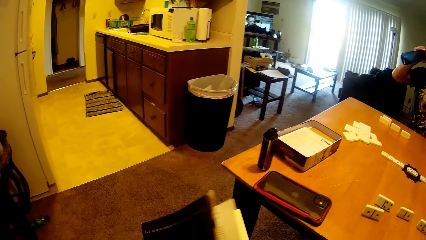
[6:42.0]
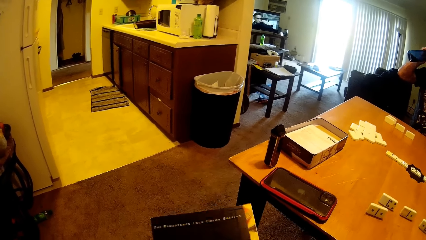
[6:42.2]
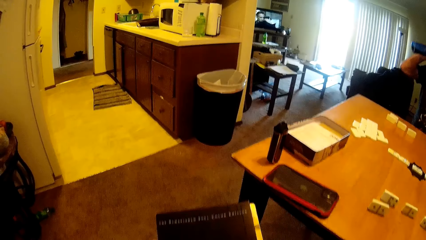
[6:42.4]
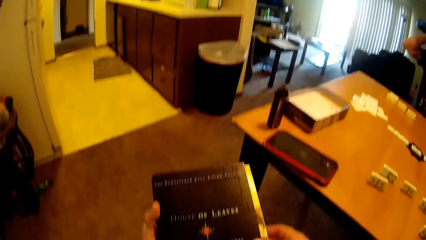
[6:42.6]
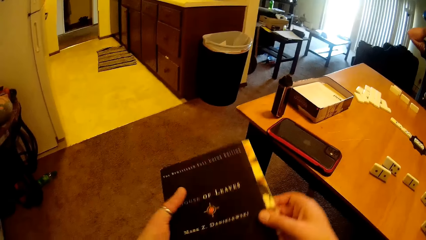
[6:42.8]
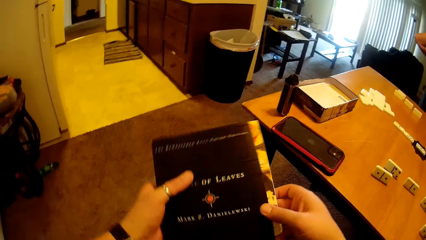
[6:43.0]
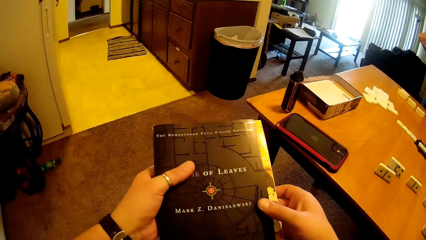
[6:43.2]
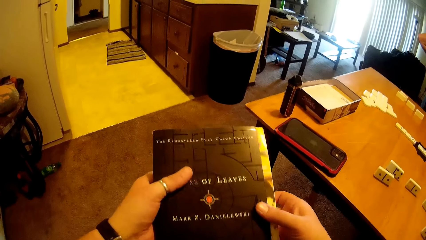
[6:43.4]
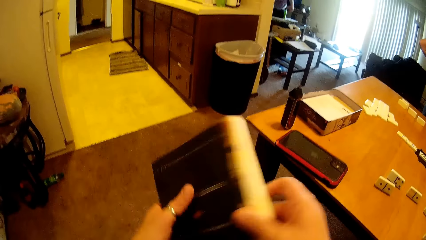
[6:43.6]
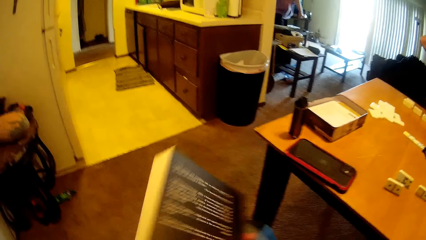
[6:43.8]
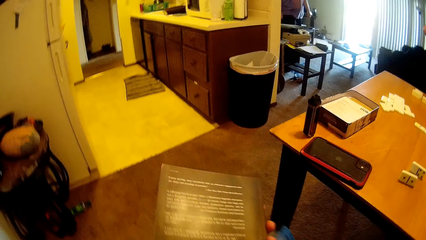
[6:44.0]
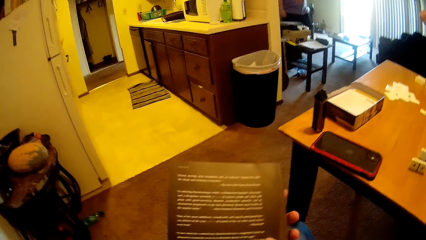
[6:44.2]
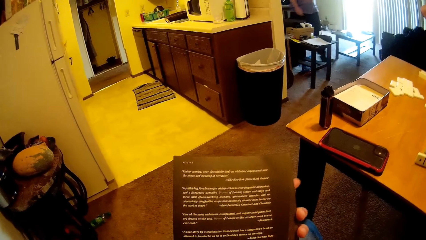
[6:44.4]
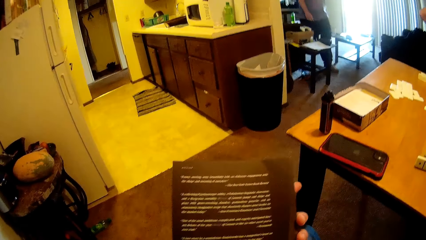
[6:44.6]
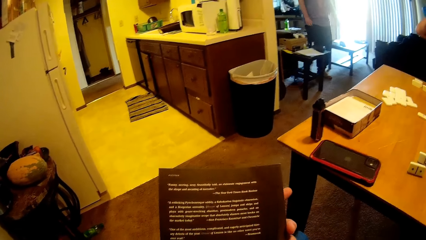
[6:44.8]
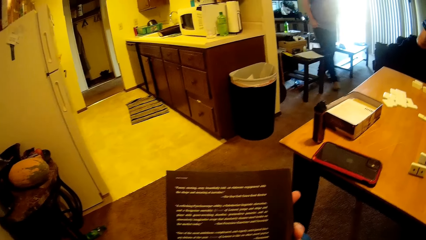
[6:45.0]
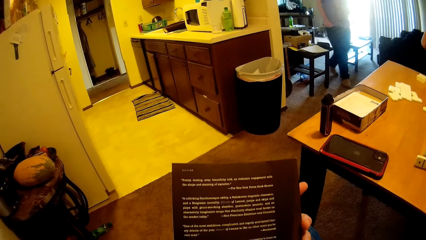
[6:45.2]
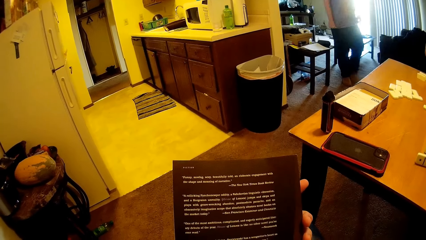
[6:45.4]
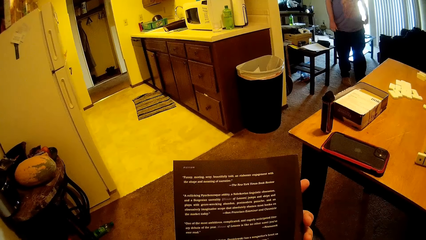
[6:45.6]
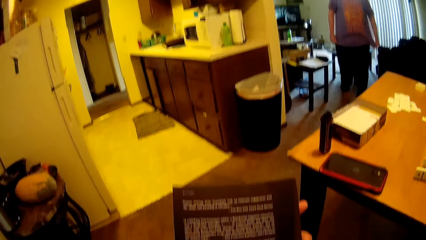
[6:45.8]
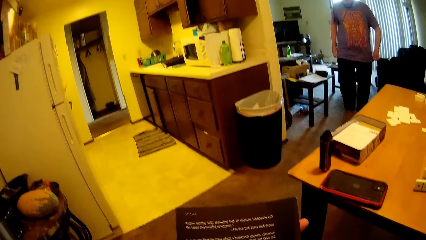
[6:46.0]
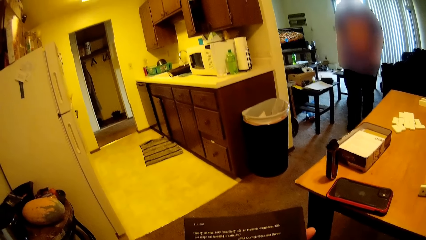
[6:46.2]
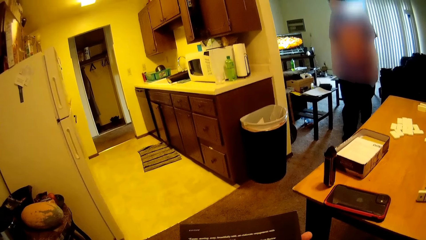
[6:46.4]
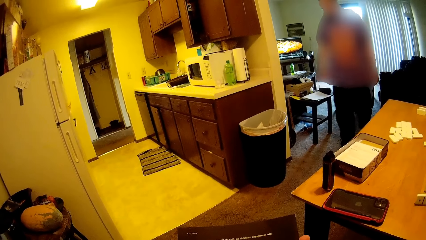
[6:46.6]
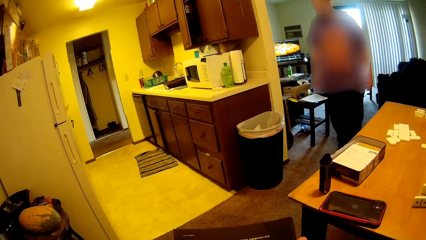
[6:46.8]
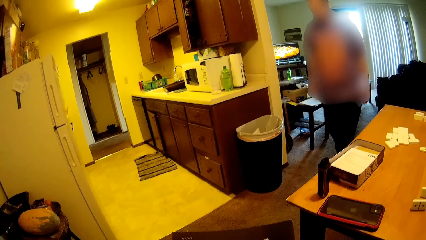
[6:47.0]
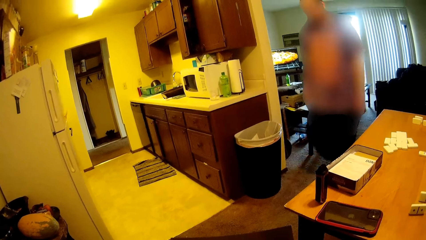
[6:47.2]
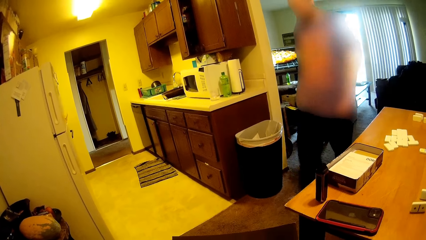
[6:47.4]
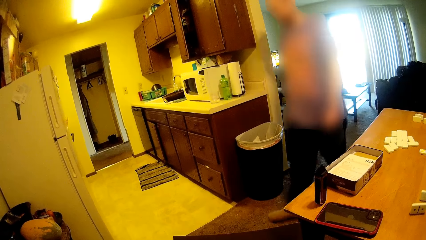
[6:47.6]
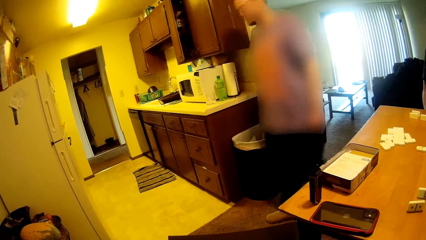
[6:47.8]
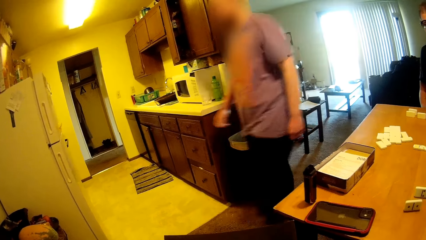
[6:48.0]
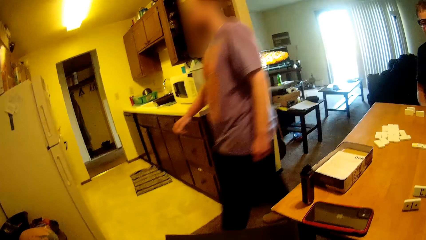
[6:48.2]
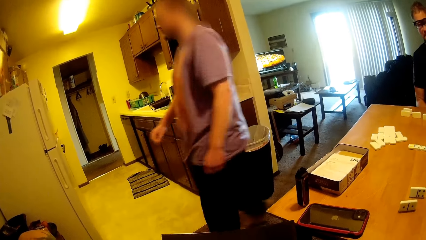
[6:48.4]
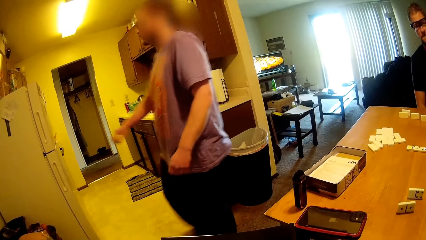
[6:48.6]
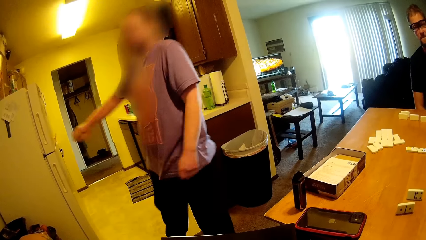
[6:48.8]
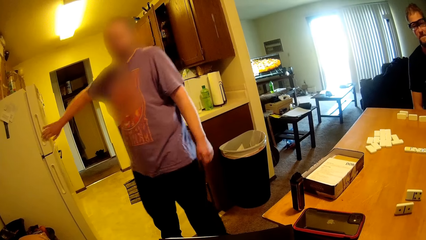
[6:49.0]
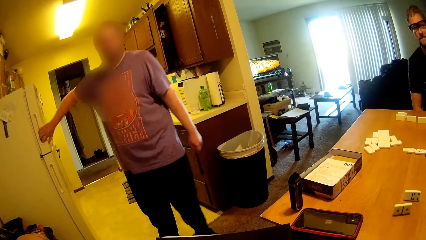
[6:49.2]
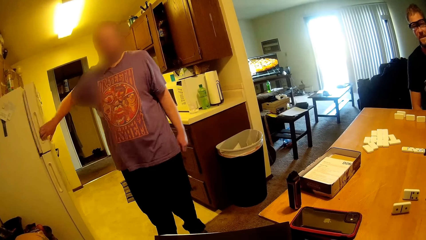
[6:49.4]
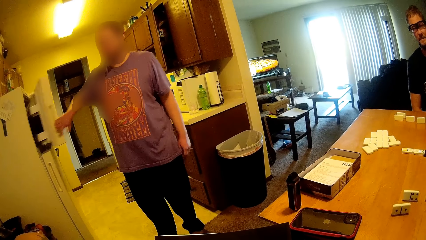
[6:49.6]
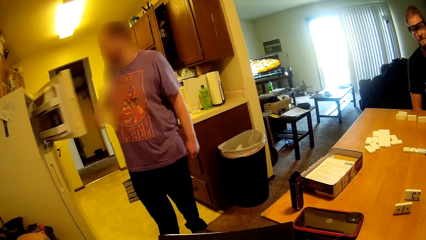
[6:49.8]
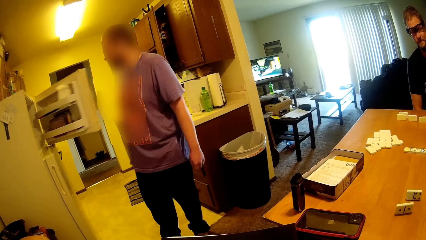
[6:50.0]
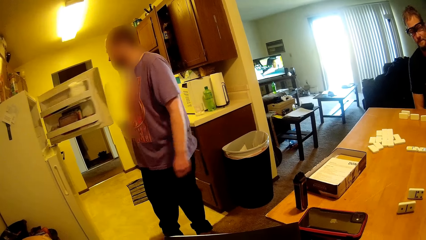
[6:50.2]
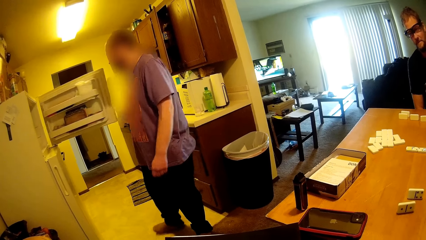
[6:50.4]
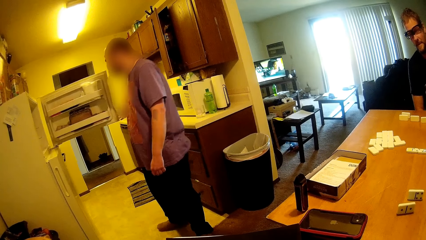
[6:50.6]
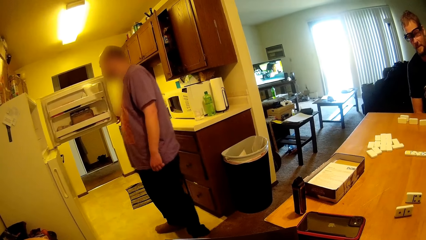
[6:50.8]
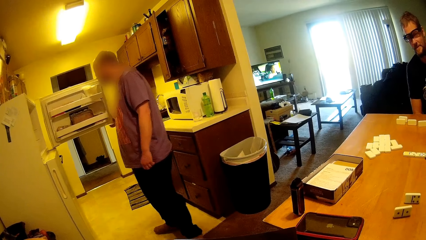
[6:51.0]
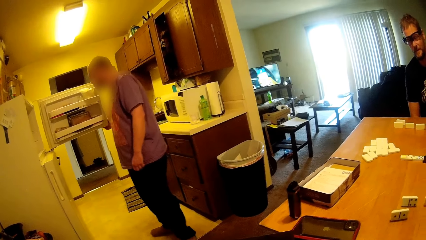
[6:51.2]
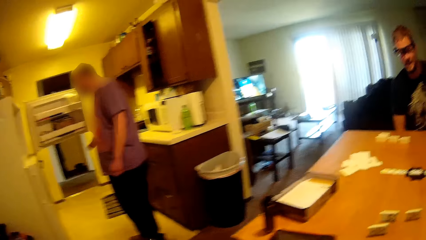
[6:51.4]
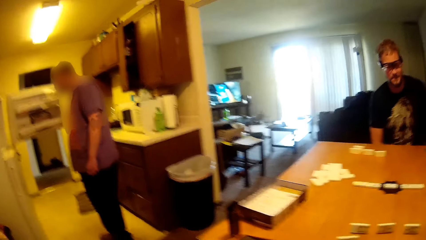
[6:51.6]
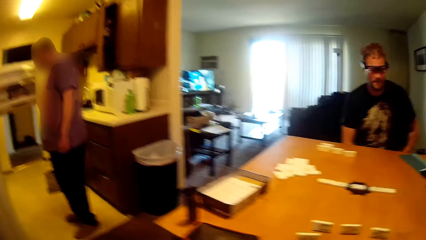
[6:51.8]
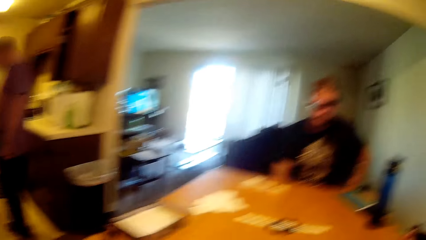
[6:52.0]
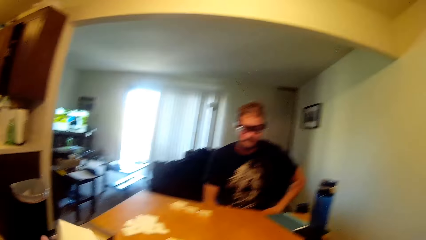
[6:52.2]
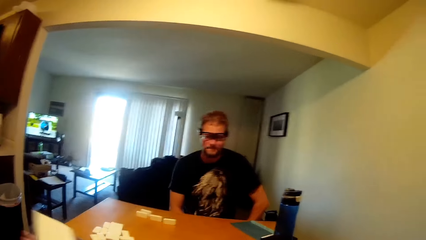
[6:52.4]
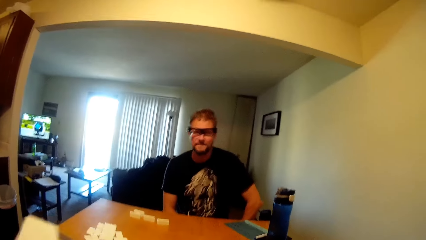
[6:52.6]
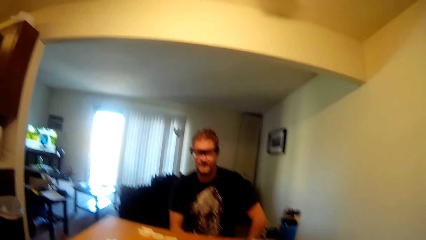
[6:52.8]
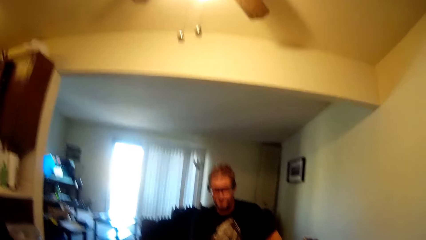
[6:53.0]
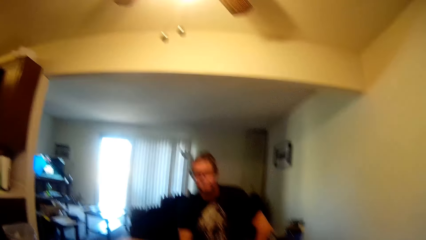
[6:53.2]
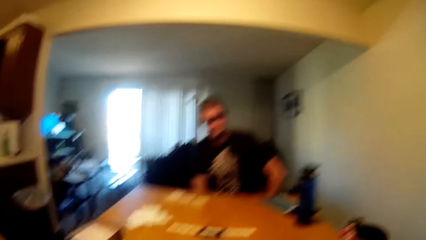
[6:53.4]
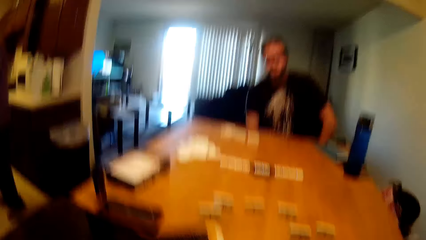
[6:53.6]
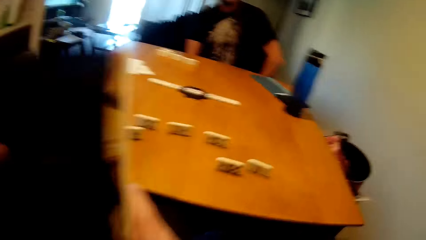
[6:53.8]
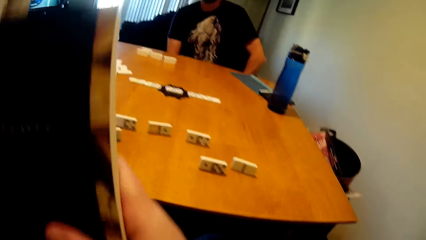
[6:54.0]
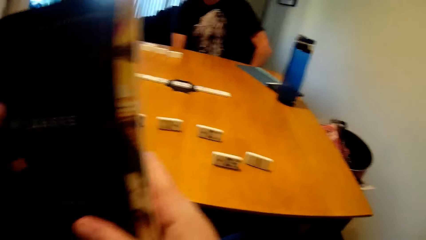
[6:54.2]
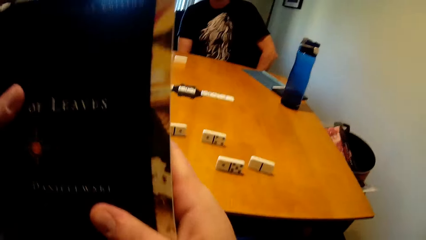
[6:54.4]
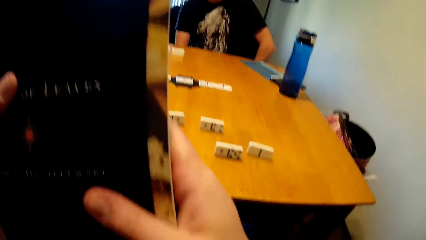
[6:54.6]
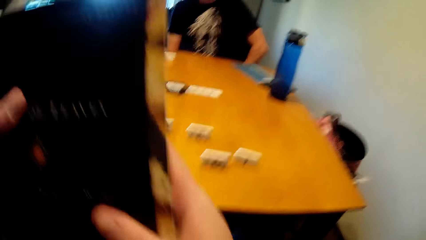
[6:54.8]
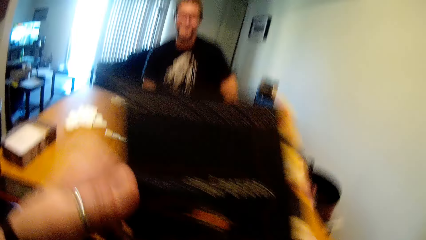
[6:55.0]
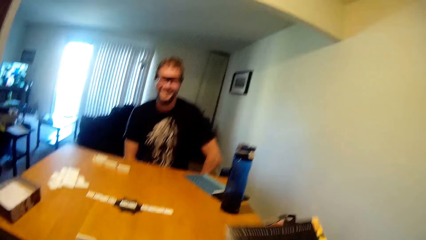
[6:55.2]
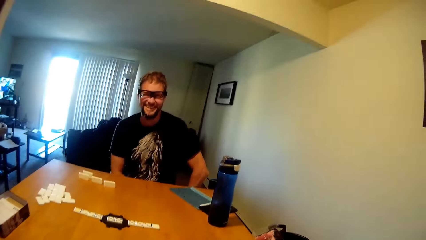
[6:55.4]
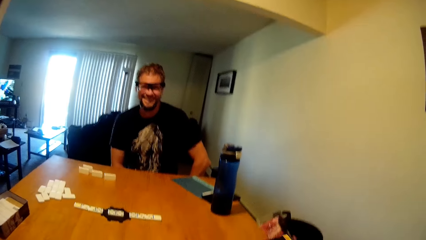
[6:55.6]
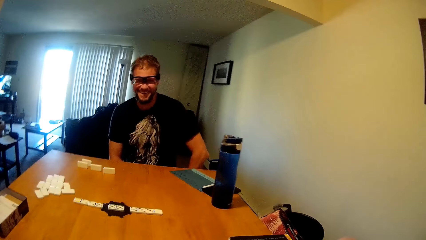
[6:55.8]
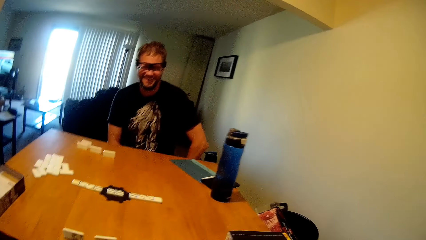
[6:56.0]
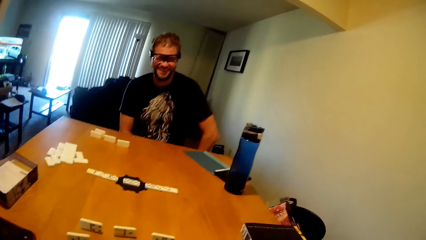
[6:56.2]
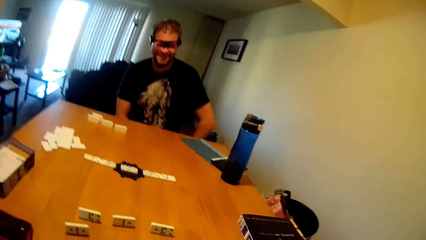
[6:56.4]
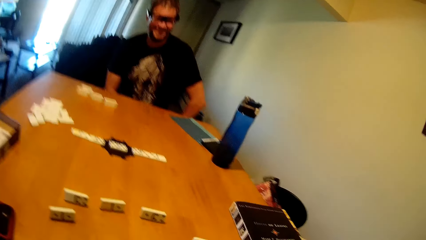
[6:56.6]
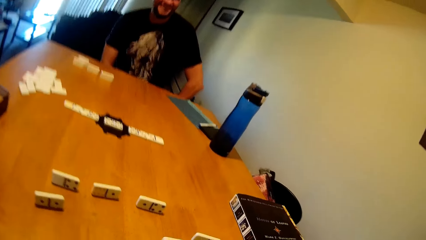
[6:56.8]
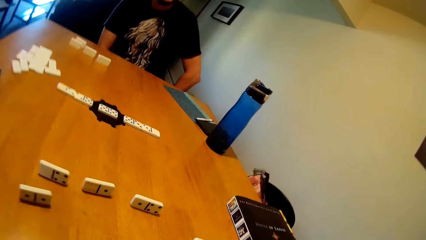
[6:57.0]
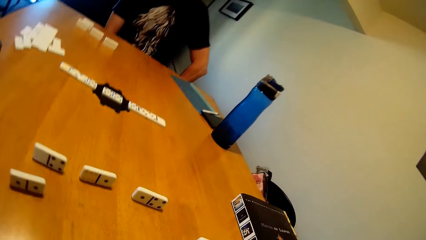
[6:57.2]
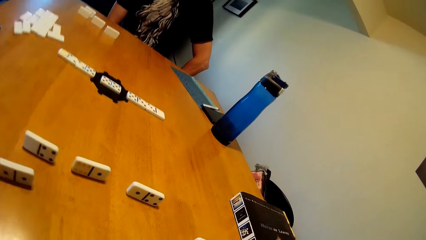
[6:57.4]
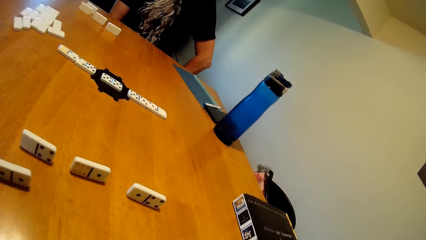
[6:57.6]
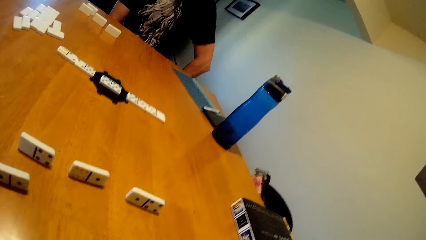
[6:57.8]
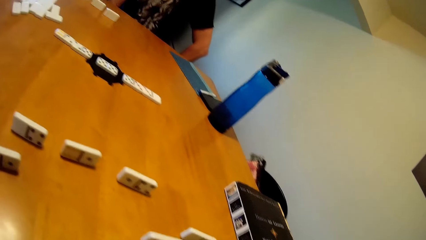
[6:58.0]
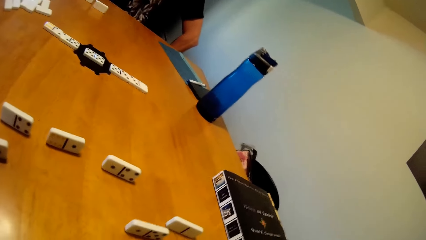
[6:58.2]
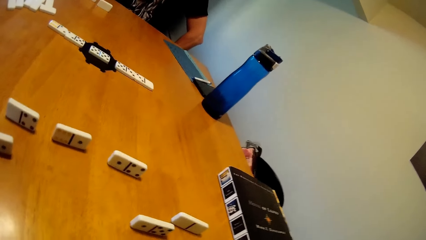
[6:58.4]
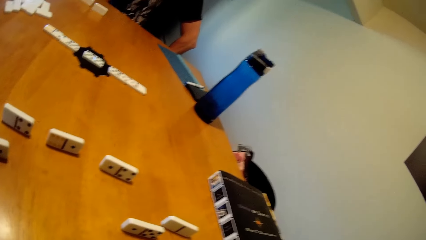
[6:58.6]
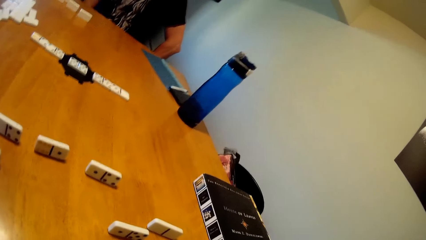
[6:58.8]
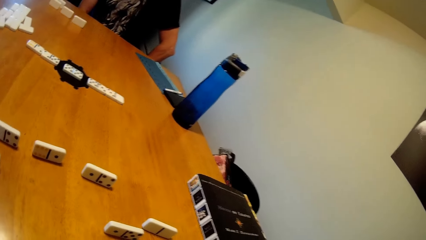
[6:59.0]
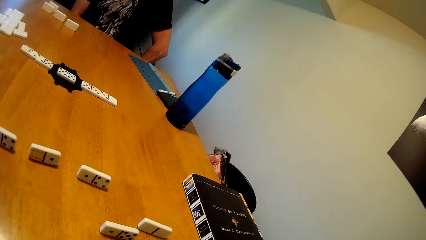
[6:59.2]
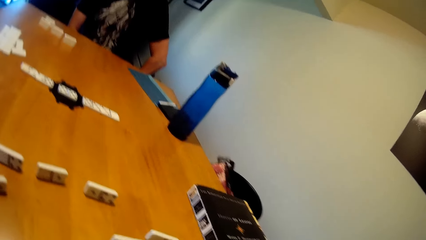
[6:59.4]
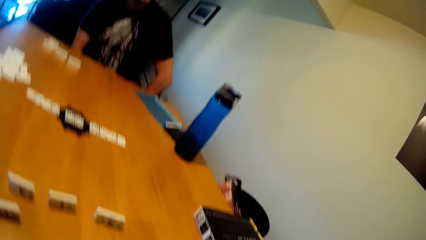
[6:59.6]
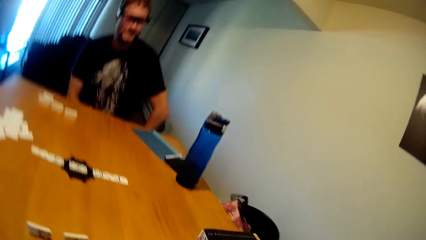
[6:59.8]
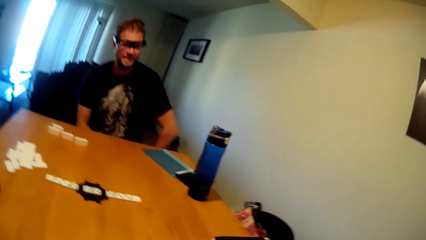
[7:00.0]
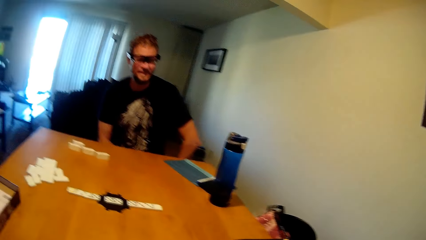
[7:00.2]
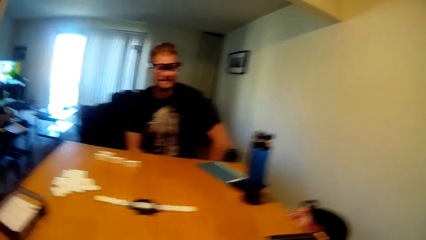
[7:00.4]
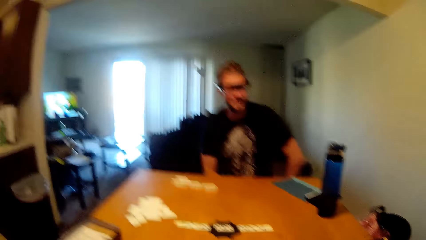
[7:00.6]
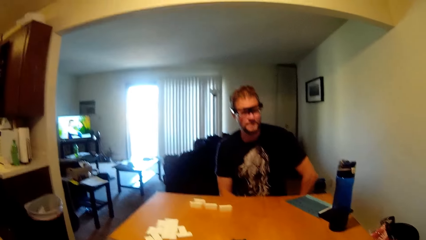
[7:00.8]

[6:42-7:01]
A man drinks water. The camera wearer turns the book. They close the book. Another man walks in the house. The other man opens the fridge. The camera wearer opens the book. The first man interacts with the camera wearer. The camera wearer holds the book. They lift the book and drop the book. They interact with the first man. They place the book on the table.
